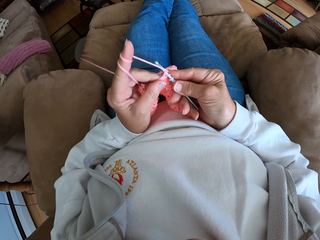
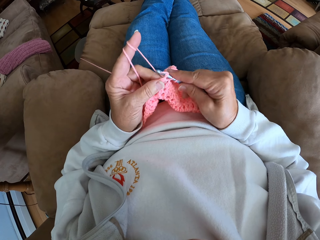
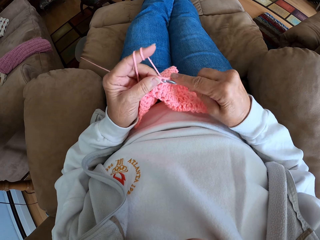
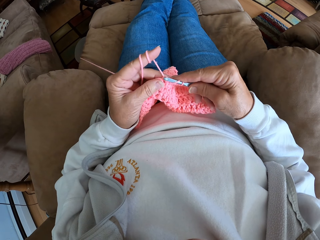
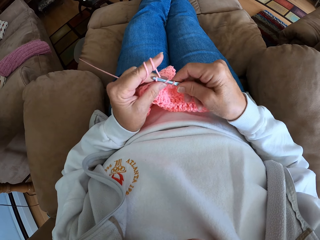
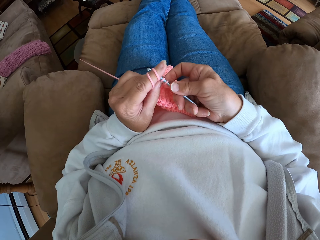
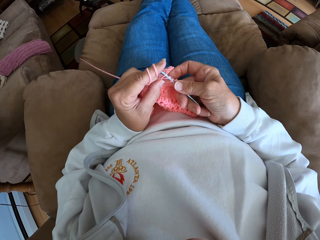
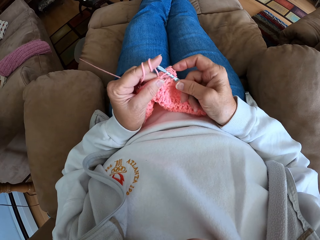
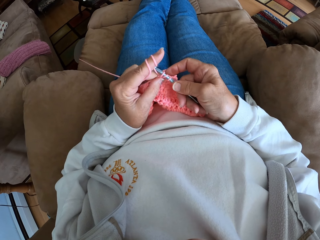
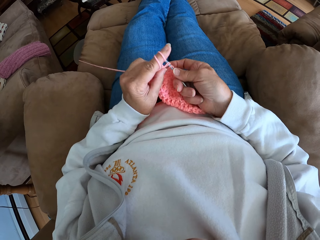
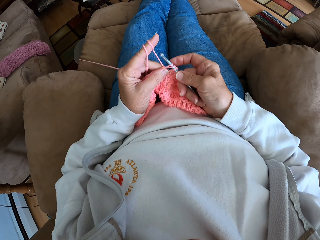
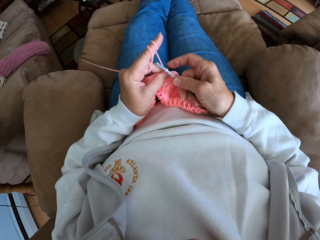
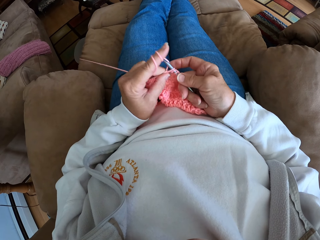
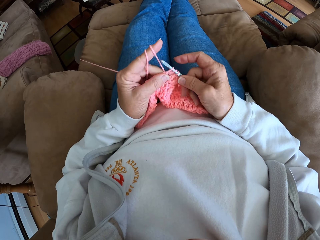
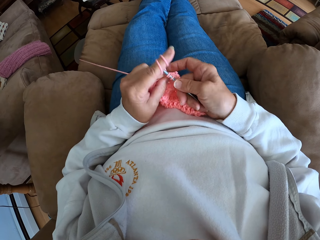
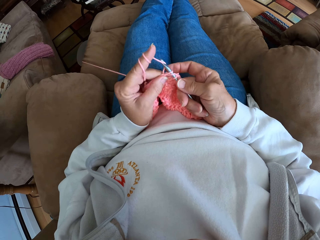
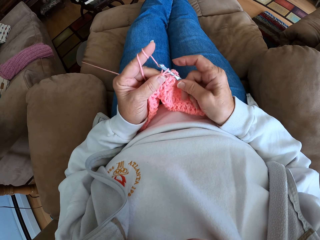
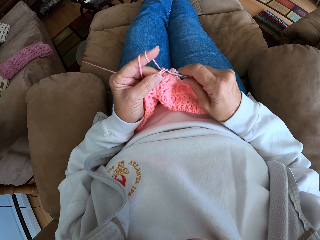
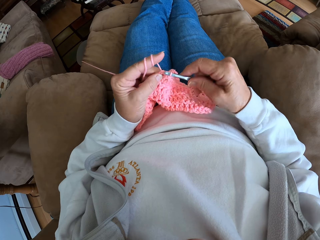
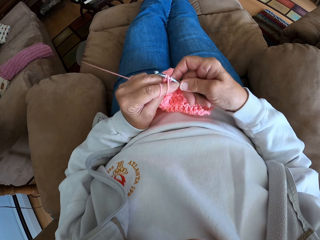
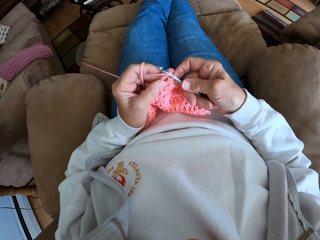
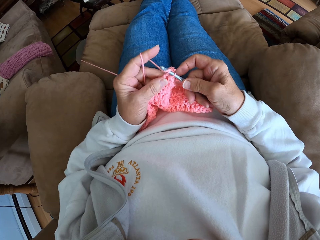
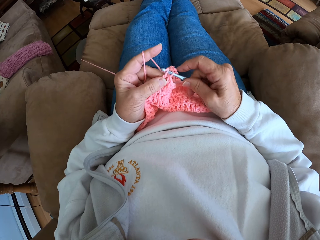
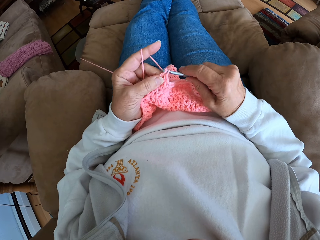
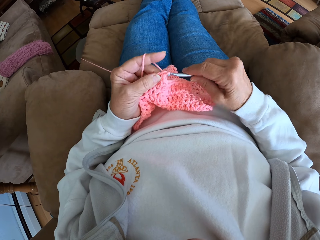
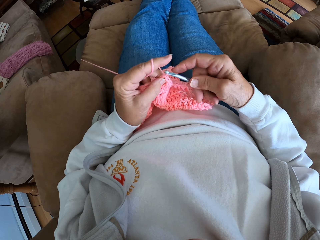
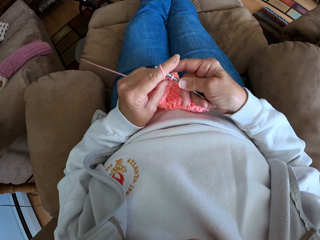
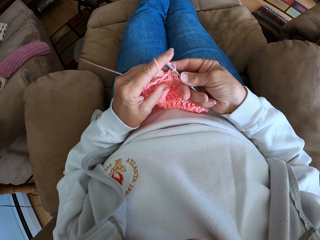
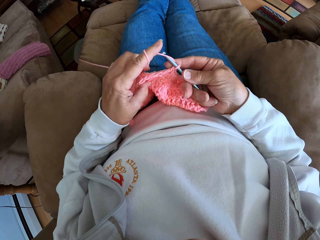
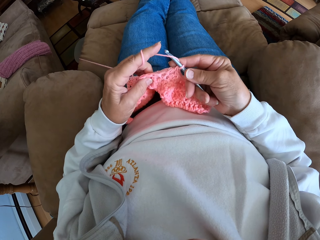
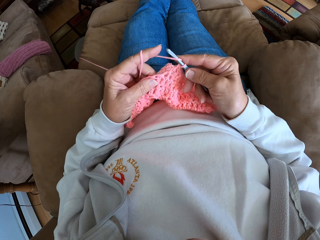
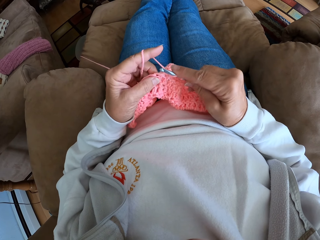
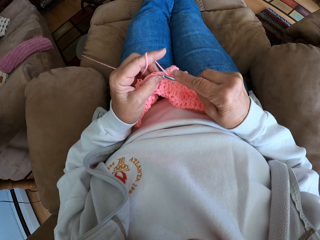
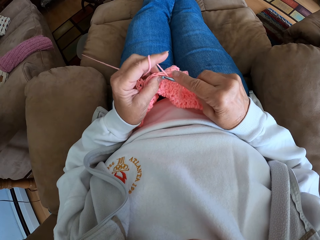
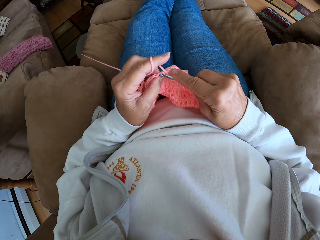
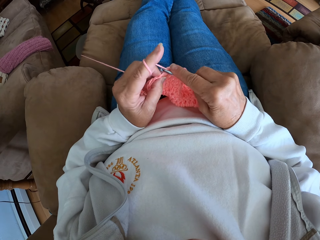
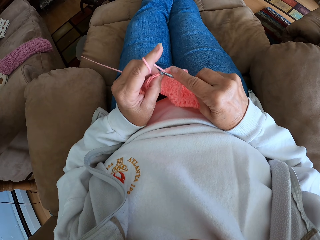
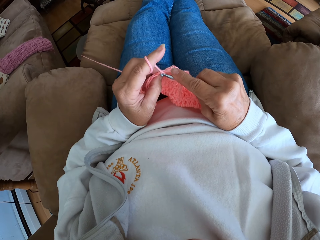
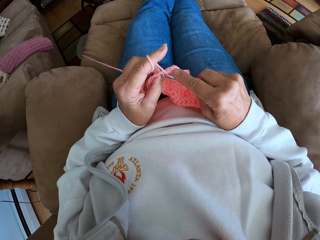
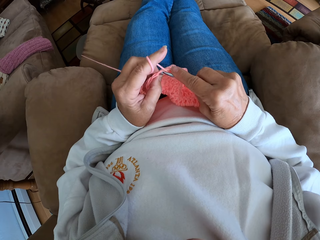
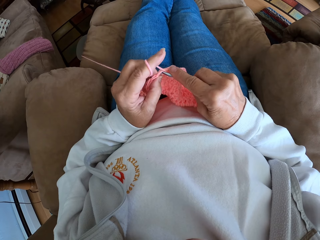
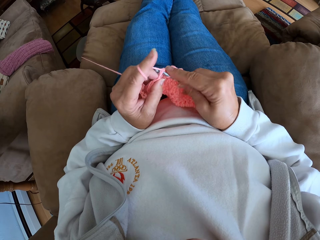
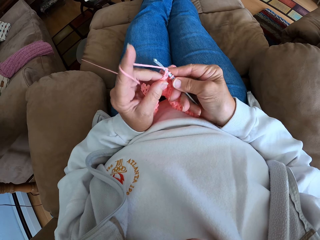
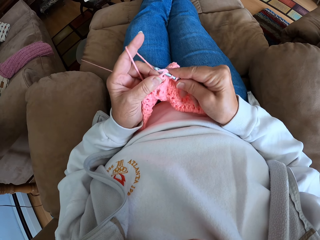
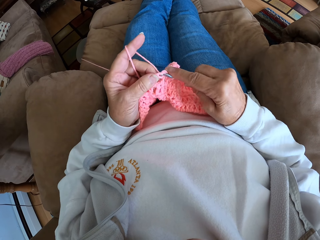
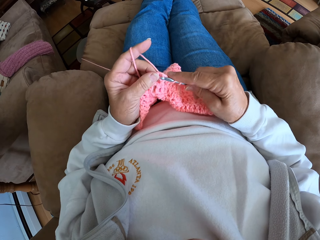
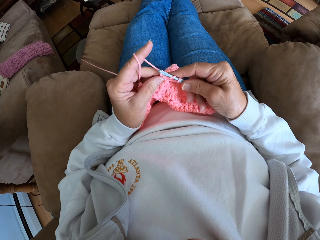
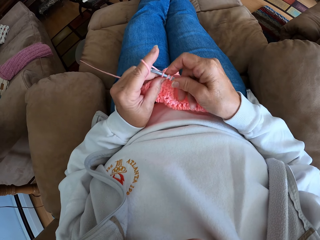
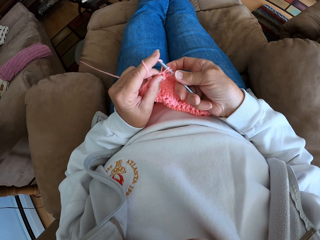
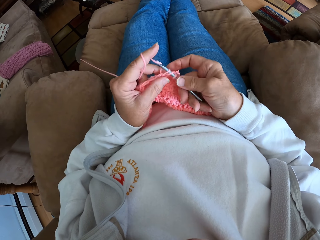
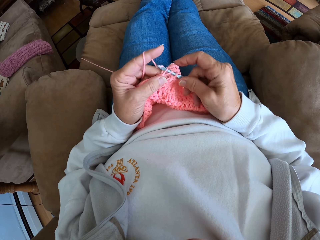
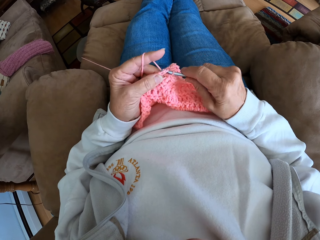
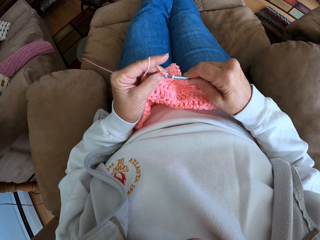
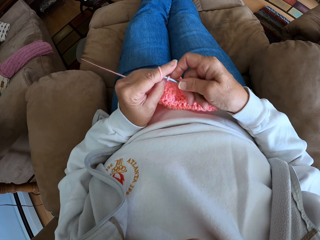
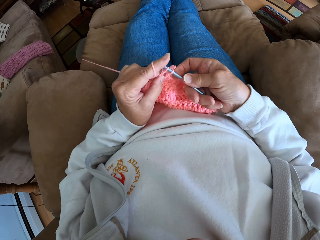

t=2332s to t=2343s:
The camera wearer continues crocheting with the yarn and the crochet hook.

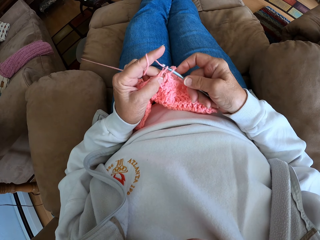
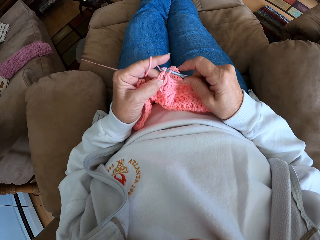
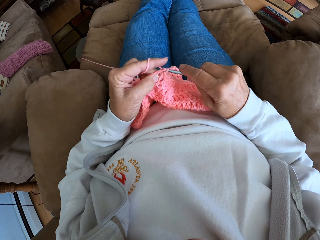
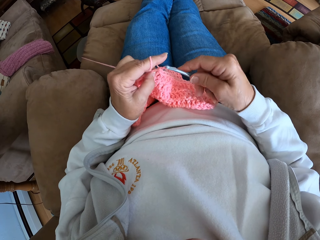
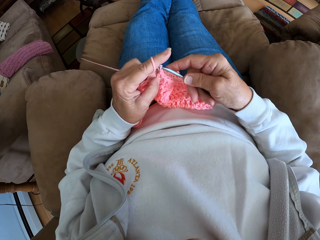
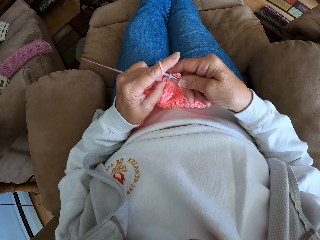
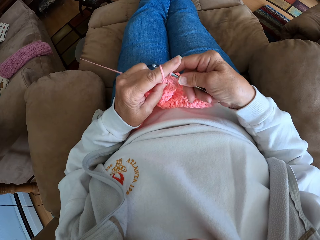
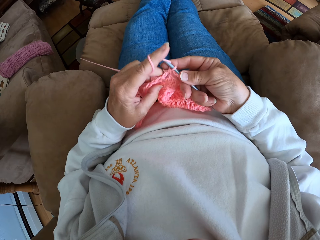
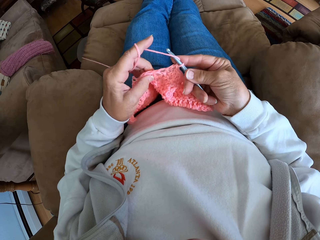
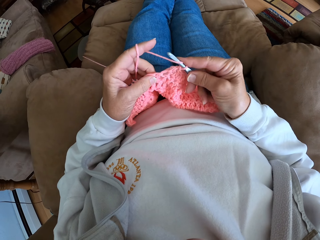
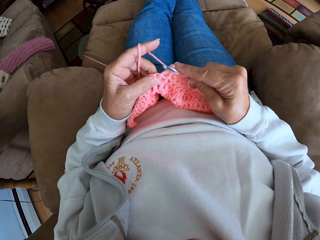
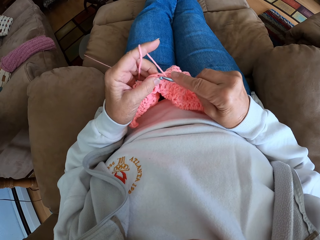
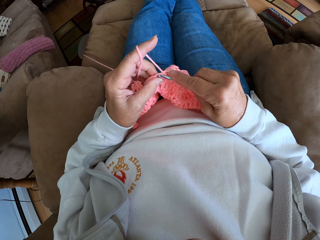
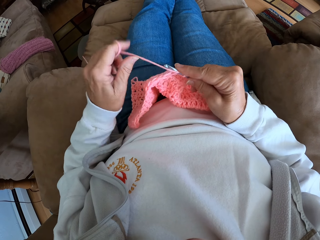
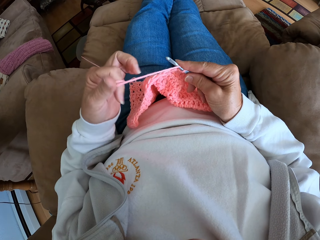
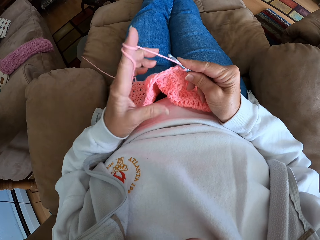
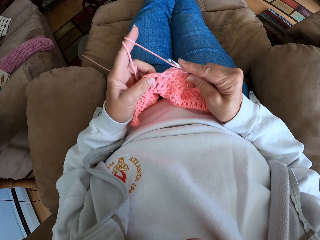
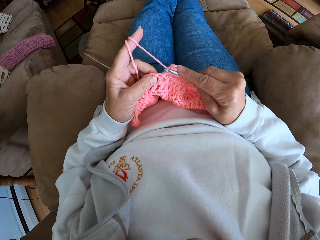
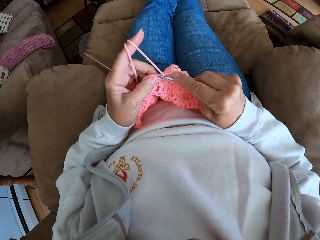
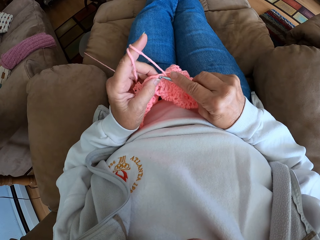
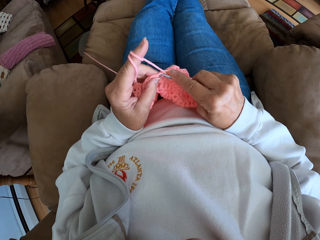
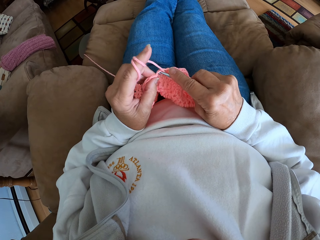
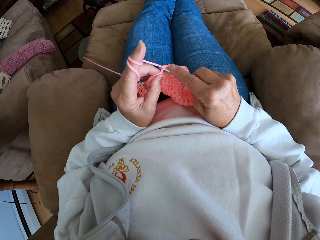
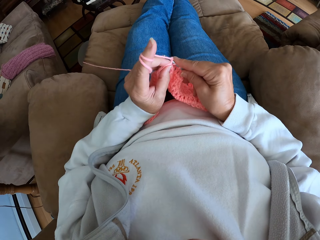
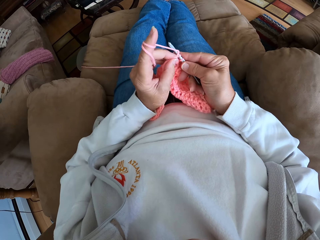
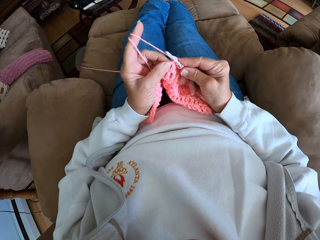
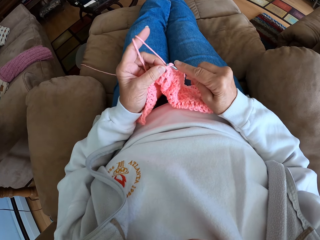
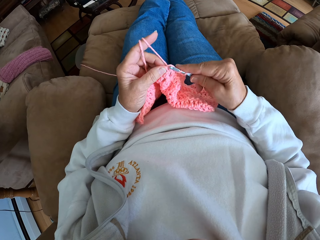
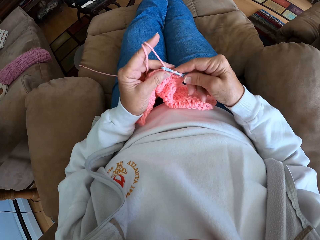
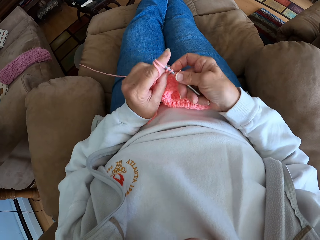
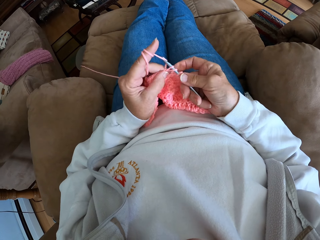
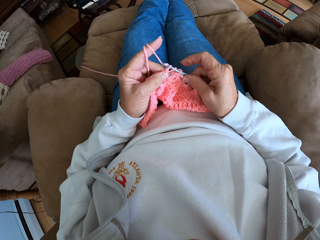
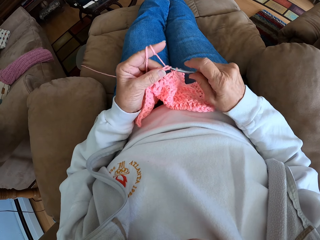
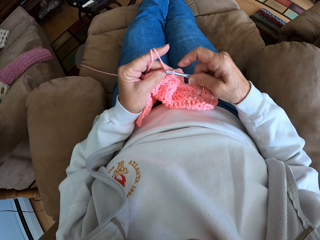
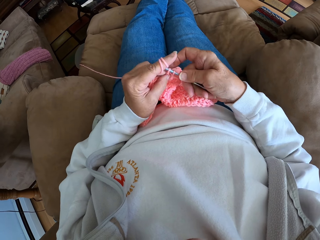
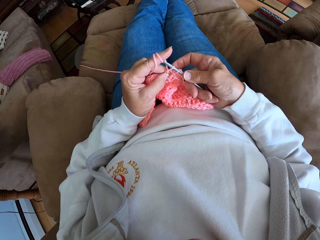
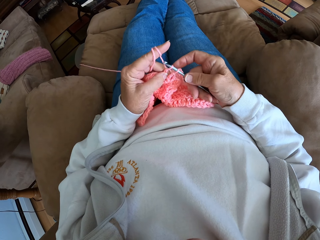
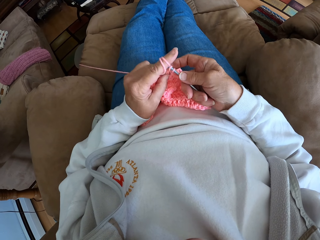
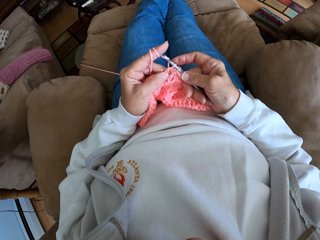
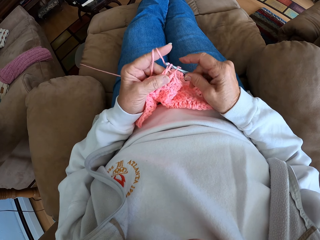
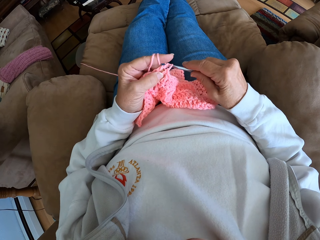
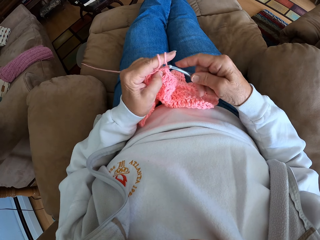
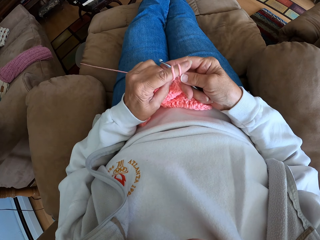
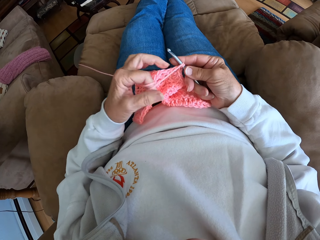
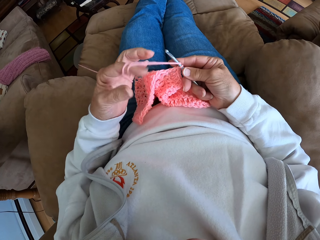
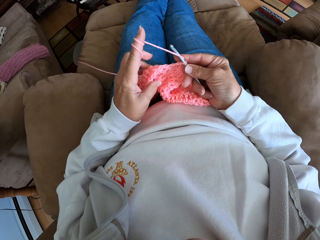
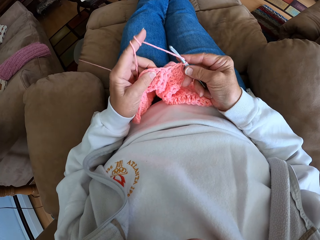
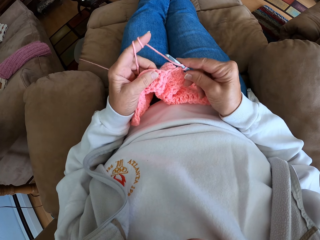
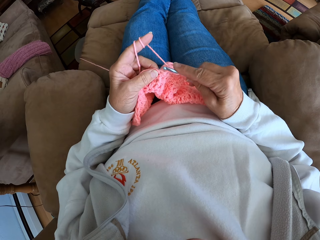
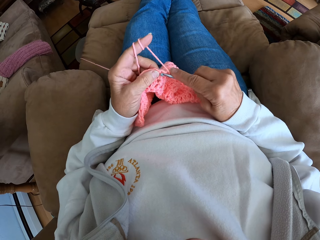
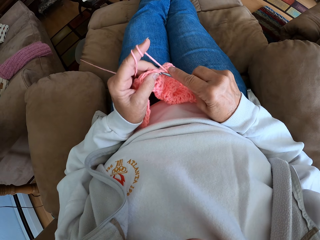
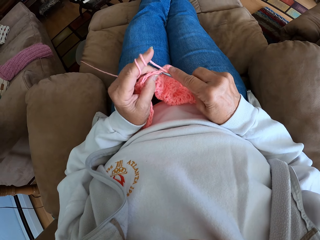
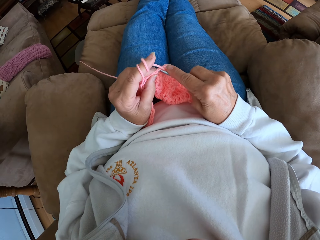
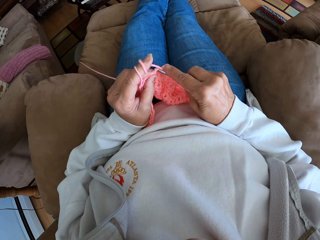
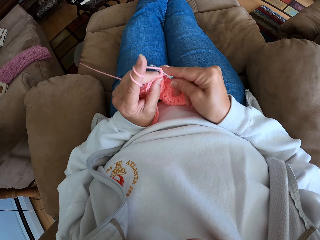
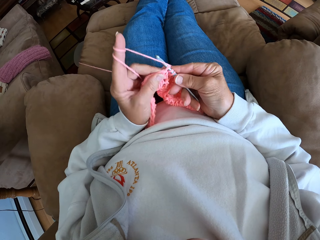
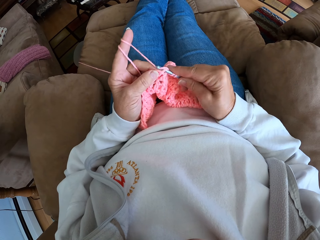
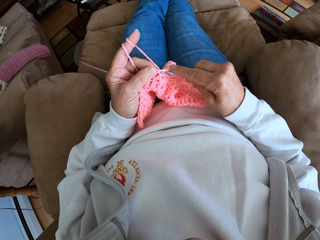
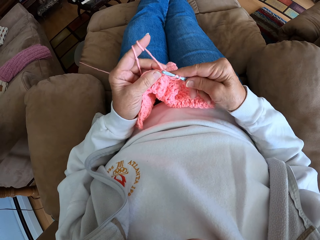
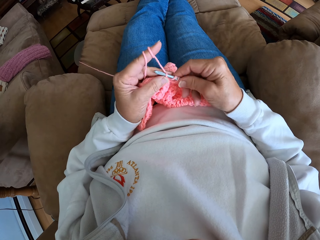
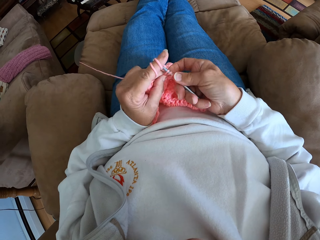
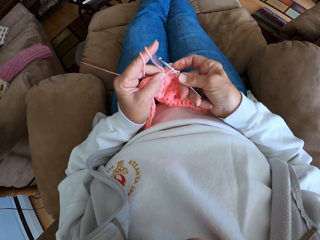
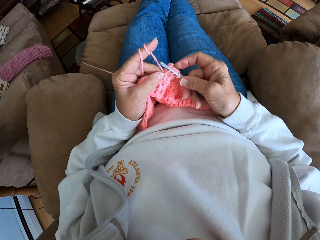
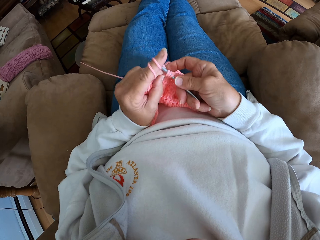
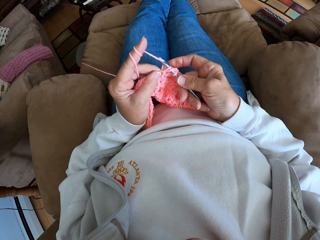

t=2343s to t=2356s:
The camera wearer rolls more yarn on her left finger. She crochets the garment with the yarn and the crochet hook.
